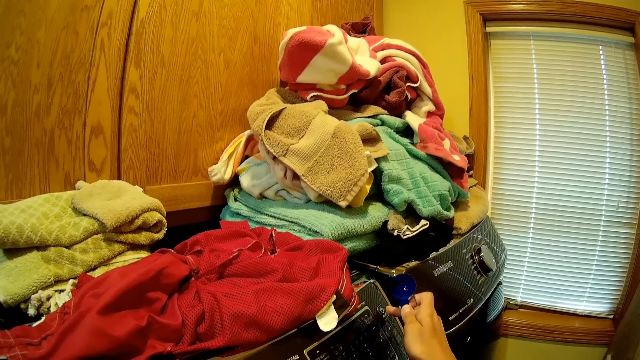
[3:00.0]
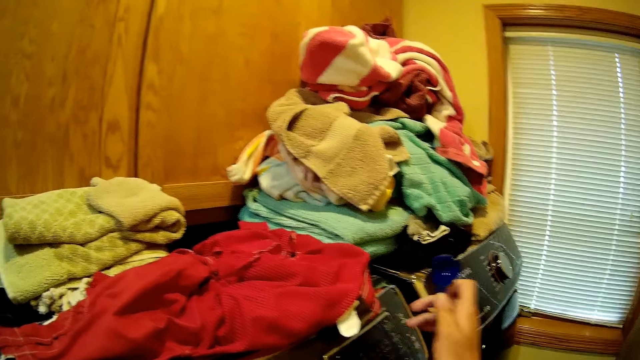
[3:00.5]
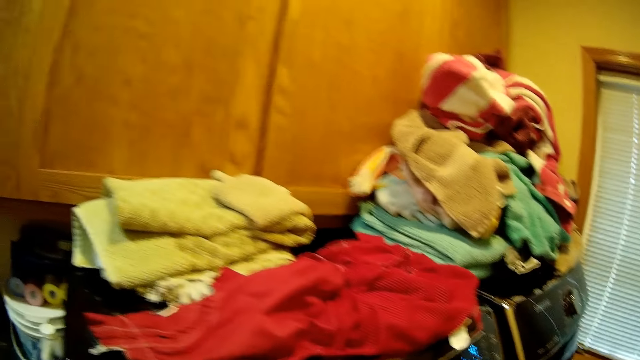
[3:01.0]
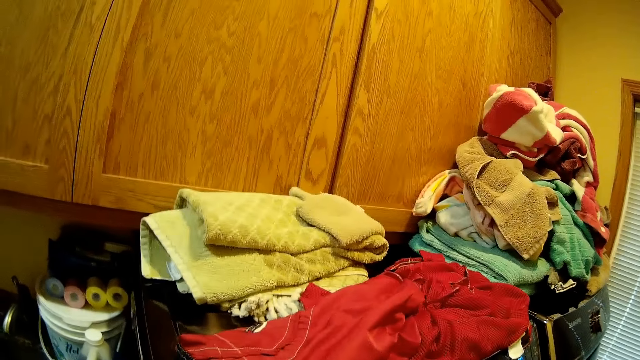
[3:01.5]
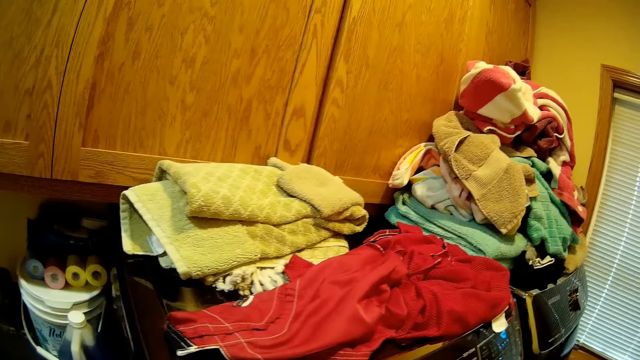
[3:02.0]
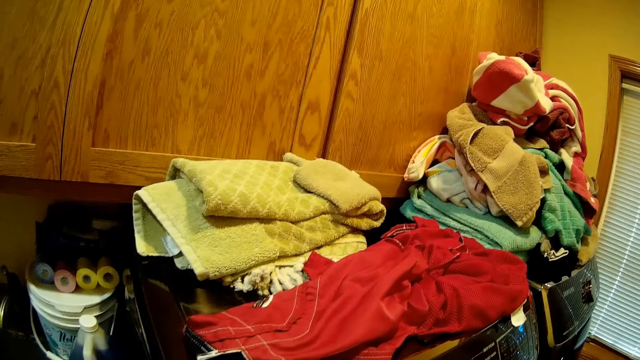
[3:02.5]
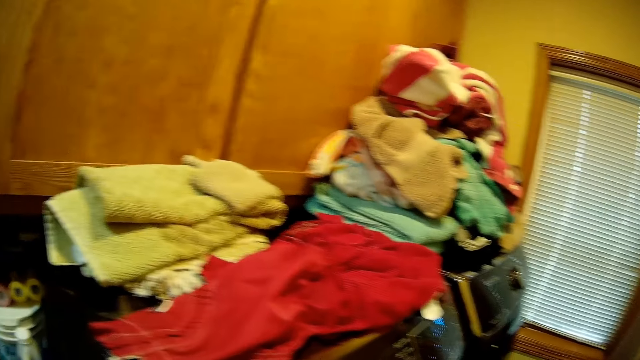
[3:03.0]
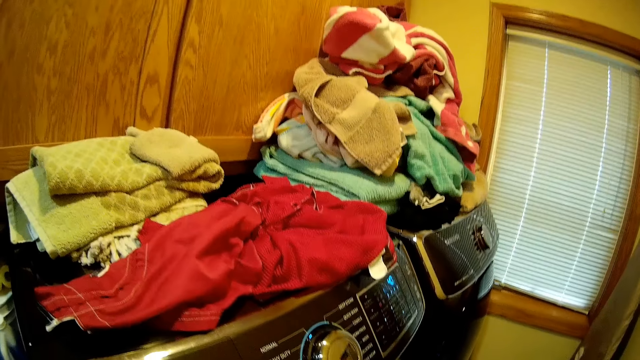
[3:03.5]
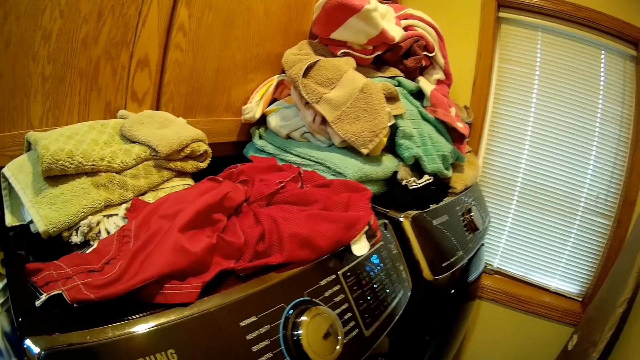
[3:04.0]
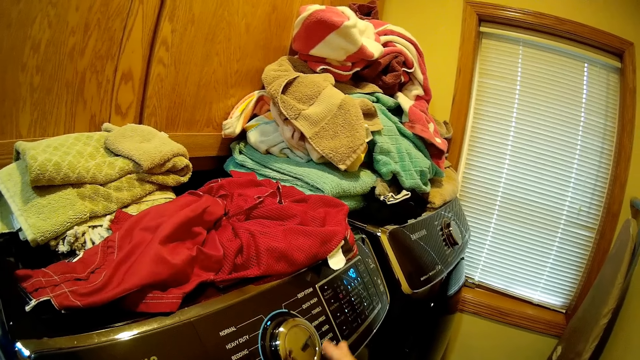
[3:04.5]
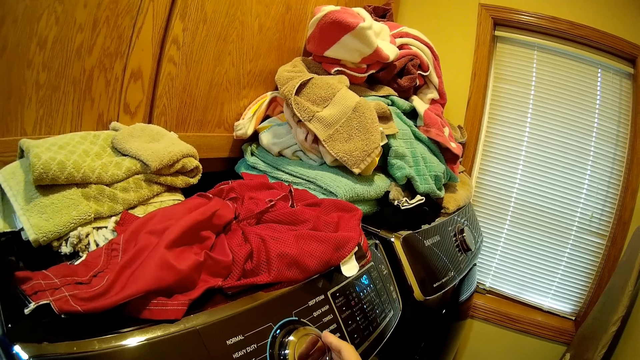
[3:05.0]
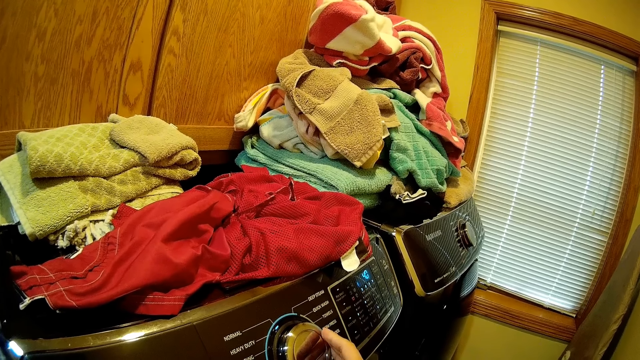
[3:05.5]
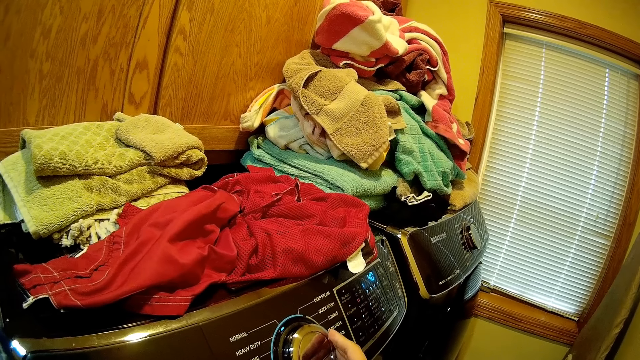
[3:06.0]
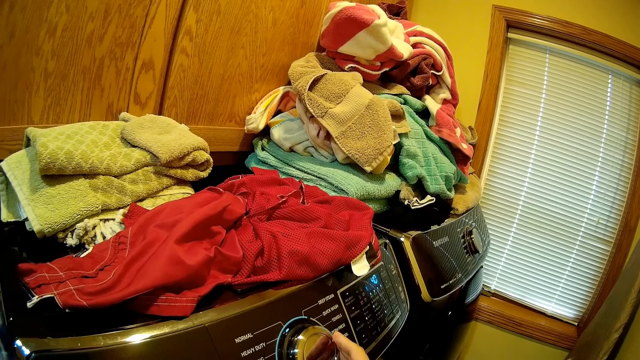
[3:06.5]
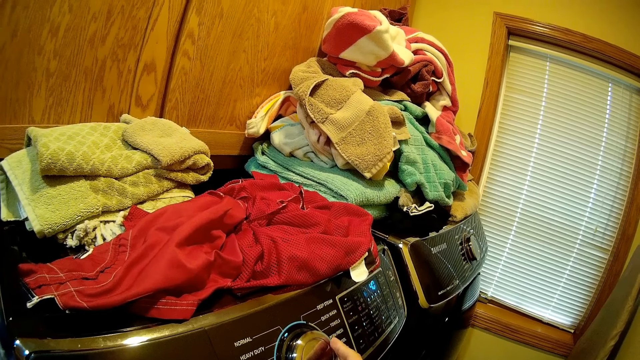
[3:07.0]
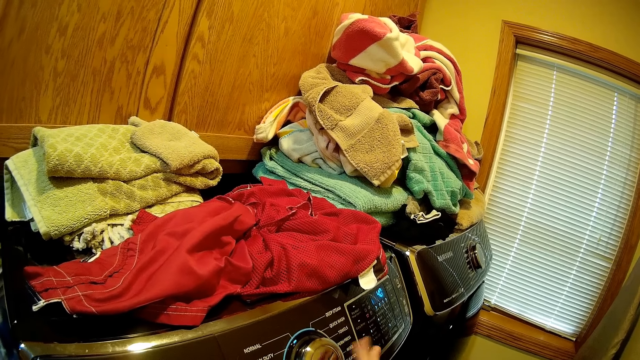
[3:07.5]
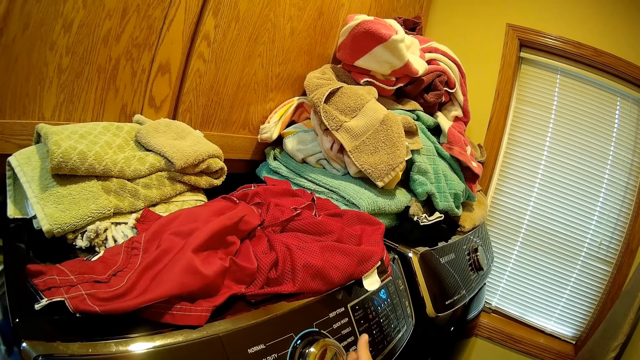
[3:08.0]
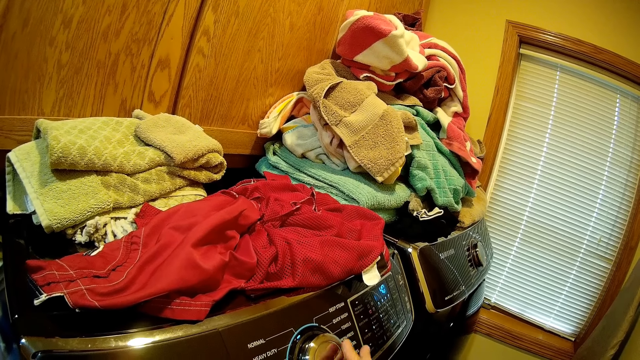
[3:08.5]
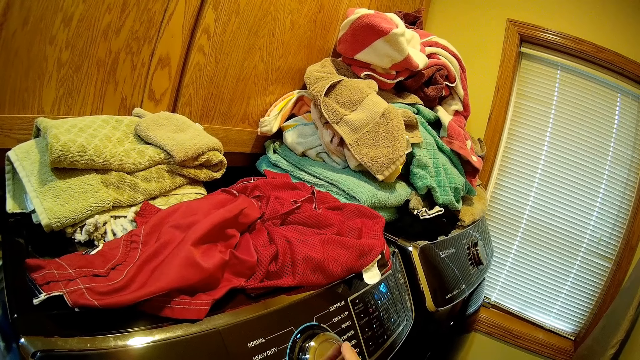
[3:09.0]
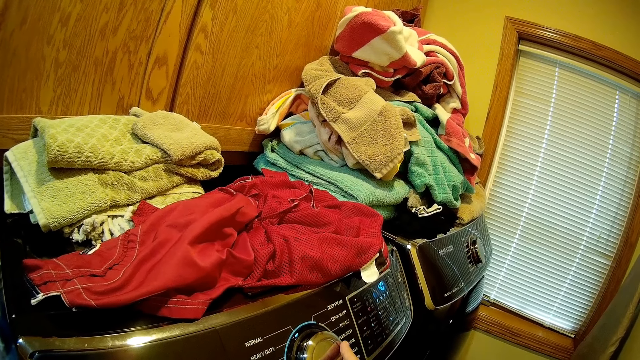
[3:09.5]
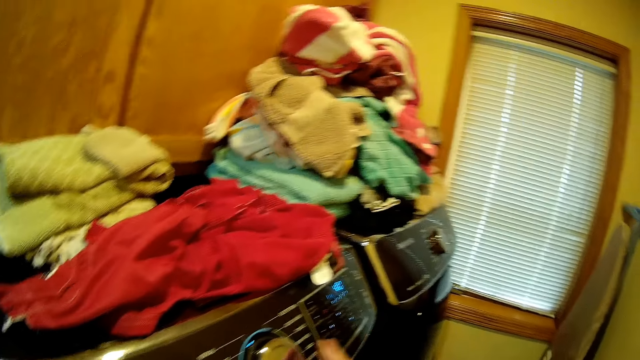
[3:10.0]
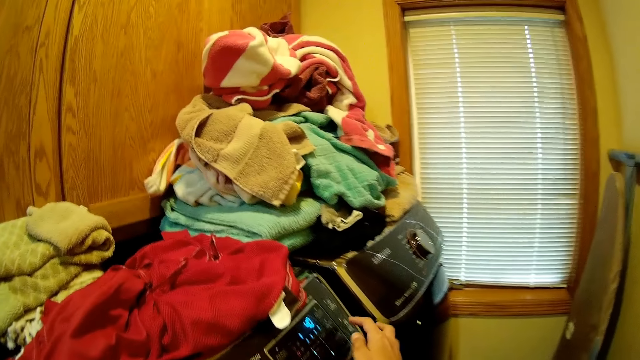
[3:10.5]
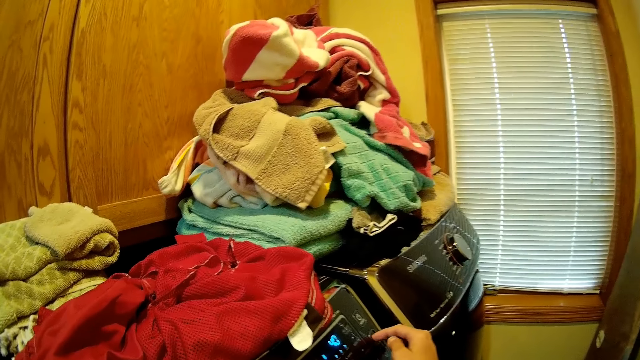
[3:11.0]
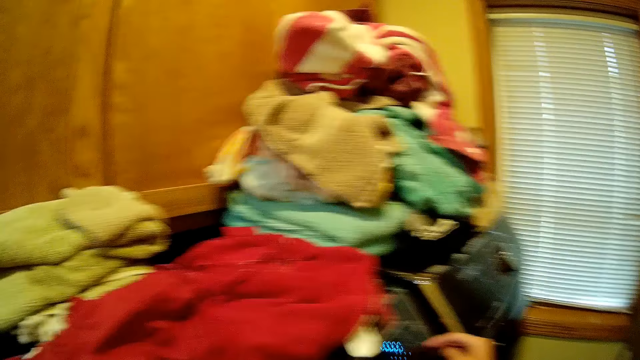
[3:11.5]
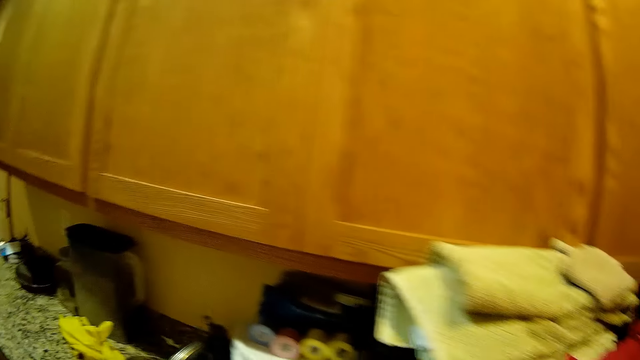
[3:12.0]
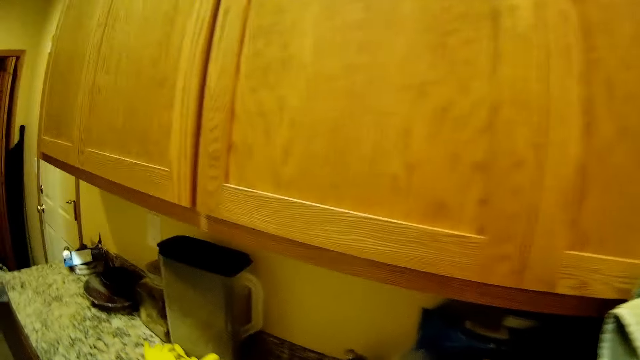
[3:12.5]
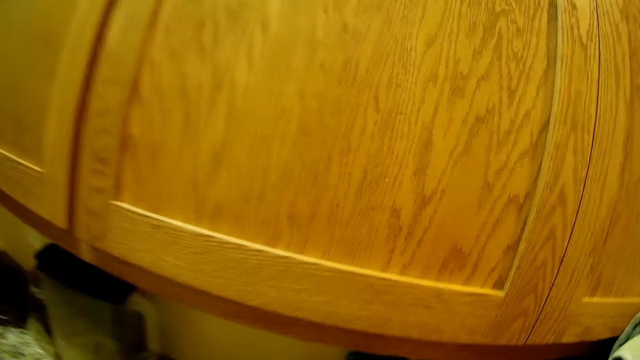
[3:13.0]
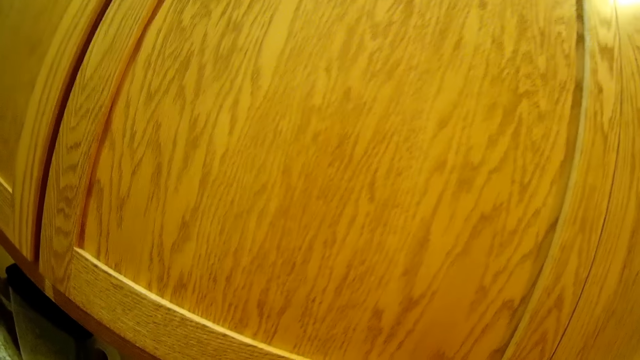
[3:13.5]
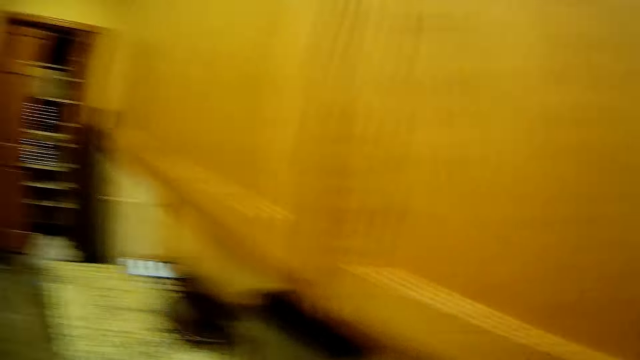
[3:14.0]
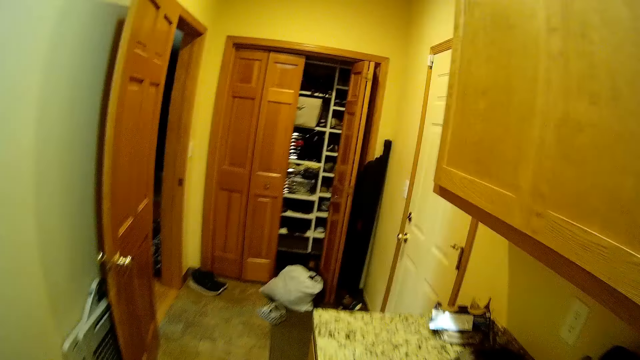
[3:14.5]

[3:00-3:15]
The camera wearer makes a step. She operates the machine with the hand. She holds the dial on the washer with her right hand. She taps her right hand on the dial. She presses a button on the washer with her right hand. She walks in the room.

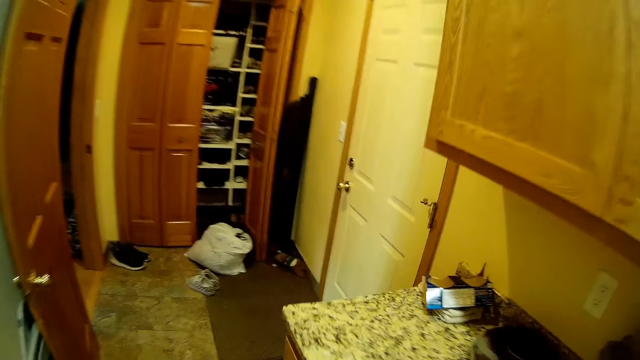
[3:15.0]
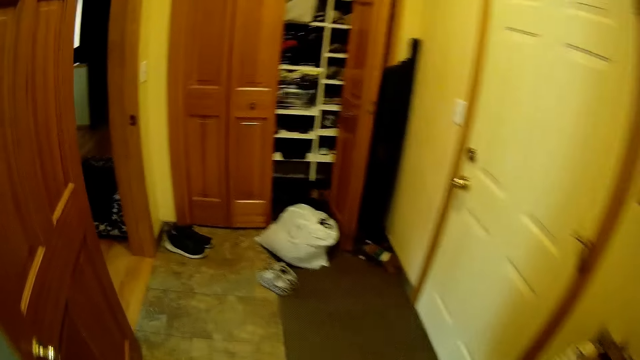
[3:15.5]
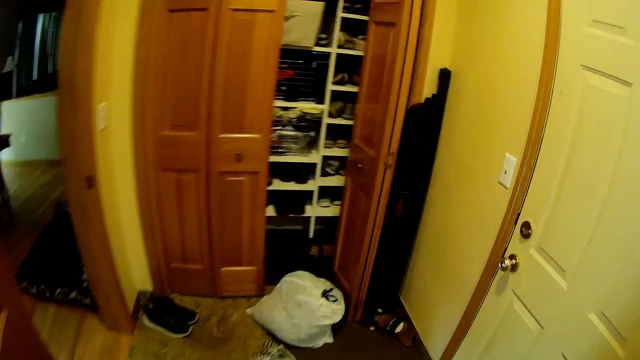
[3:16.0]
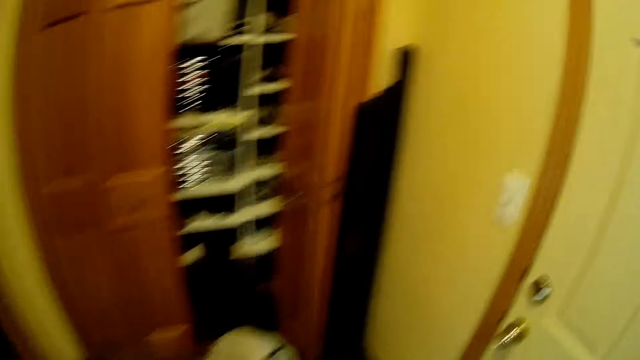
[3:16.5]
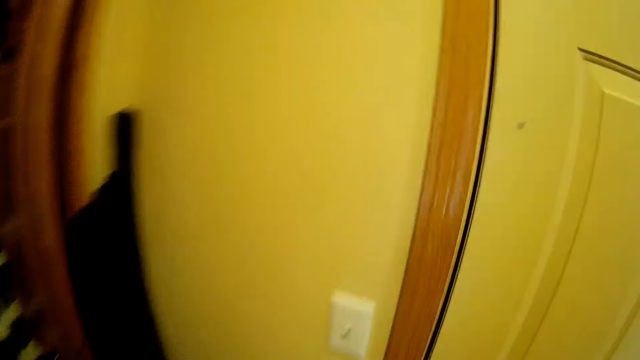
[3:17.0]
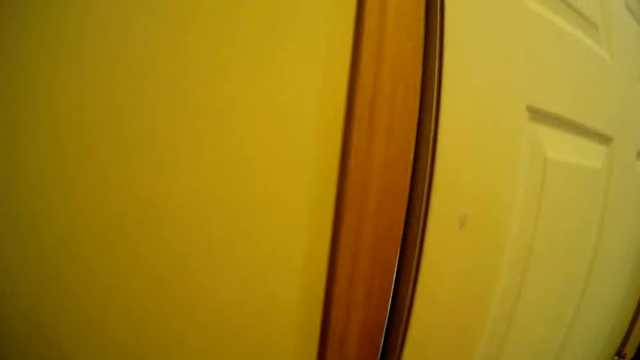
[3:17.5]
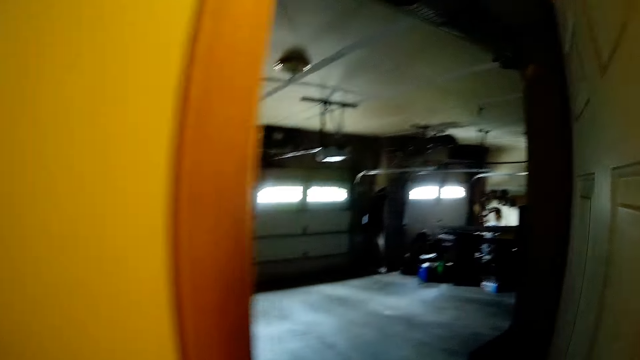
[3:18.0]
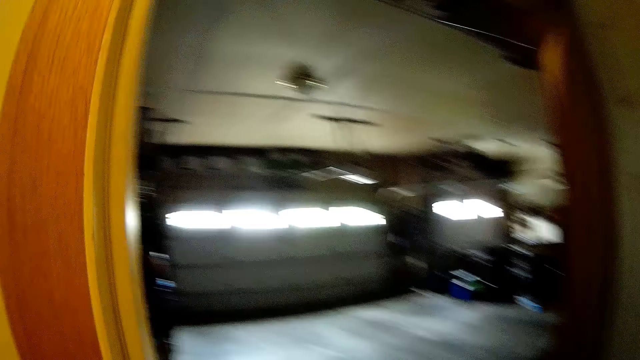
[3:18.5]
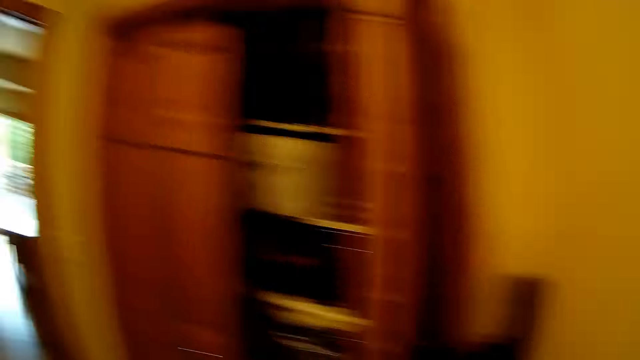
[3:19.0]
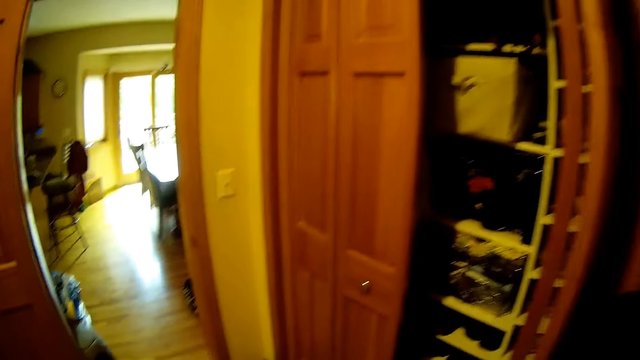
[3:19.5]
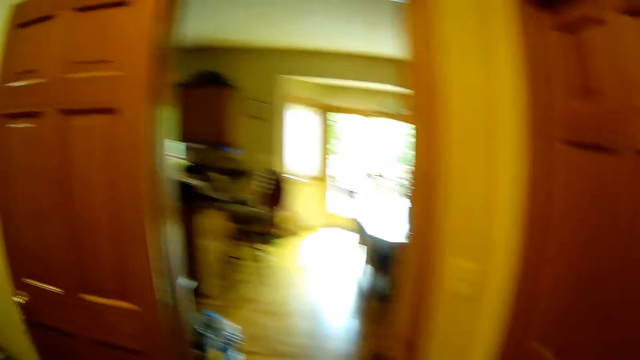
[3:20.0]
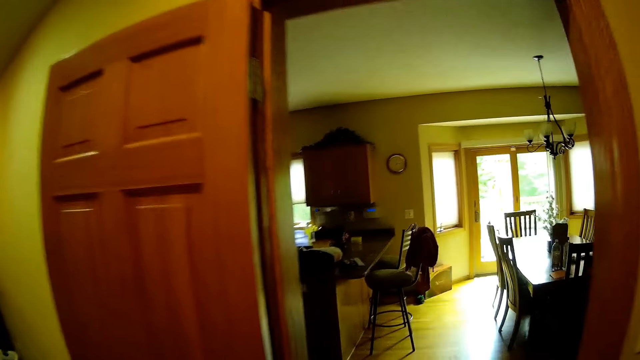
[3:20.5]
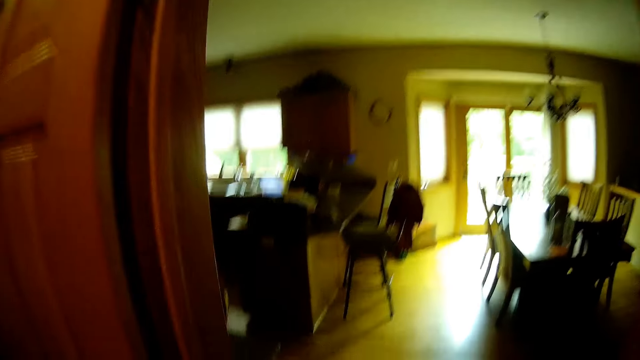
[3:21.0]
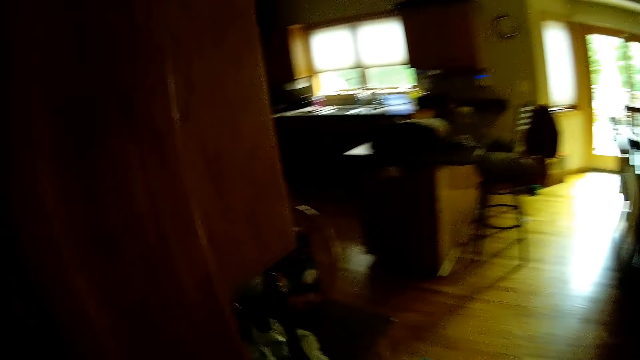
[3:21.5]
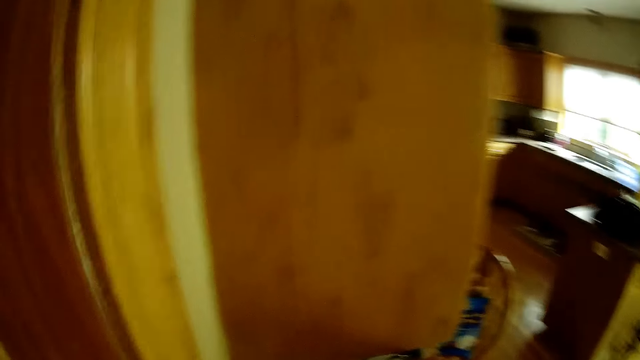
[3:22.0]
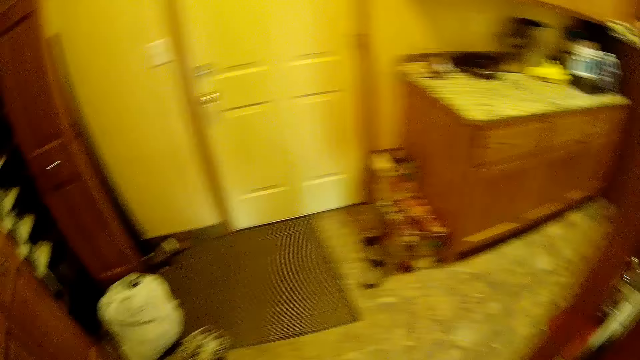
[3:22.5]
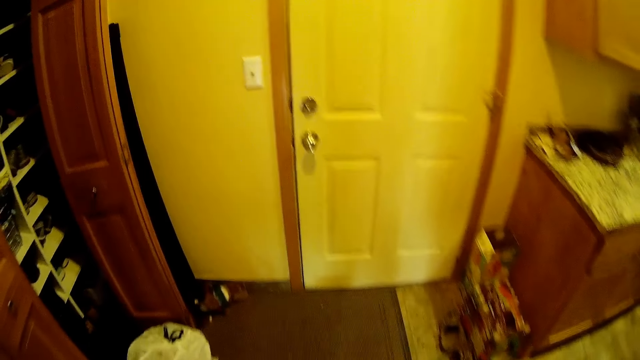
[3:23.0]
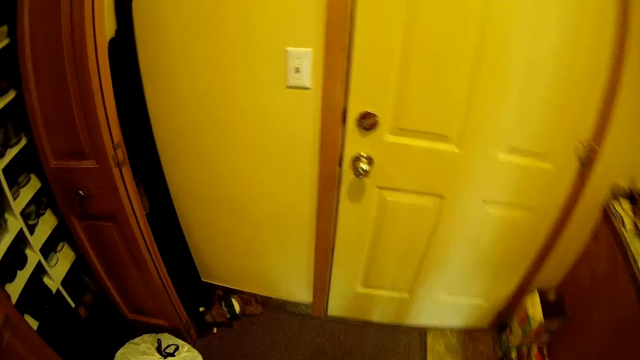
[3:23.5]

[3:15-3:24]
The camera wearer walks out of the laundry room. She opens a door with her right hand. She walks in the room.
